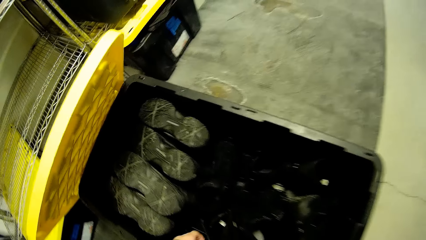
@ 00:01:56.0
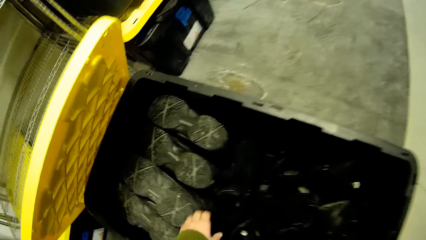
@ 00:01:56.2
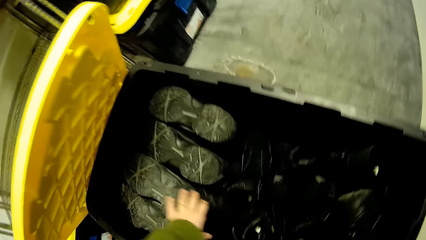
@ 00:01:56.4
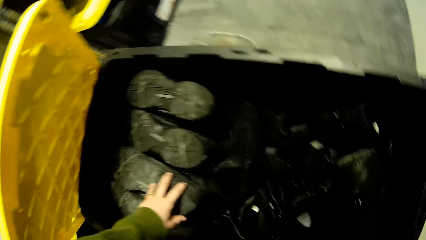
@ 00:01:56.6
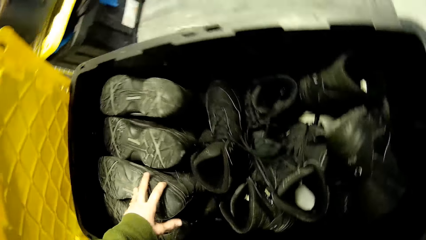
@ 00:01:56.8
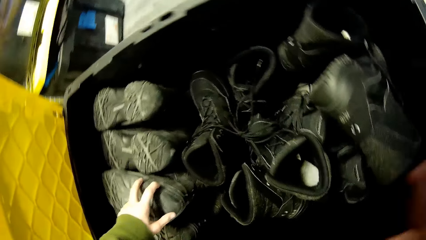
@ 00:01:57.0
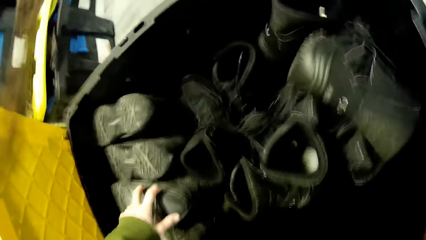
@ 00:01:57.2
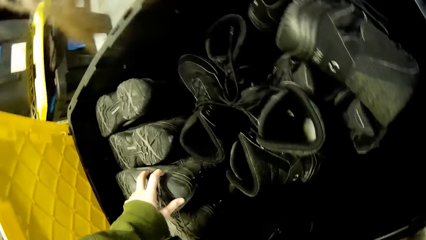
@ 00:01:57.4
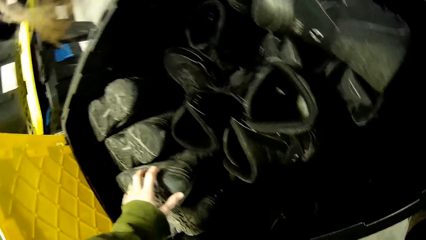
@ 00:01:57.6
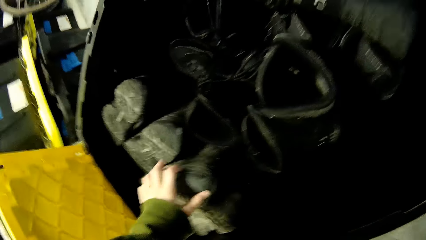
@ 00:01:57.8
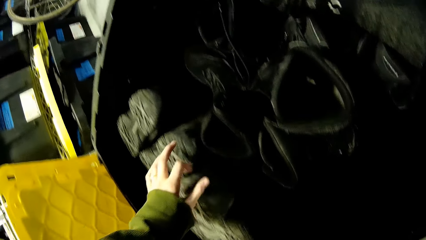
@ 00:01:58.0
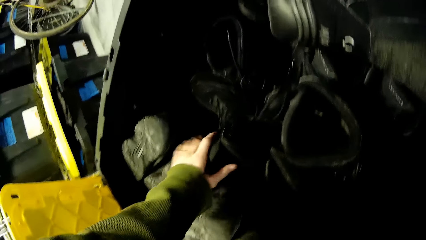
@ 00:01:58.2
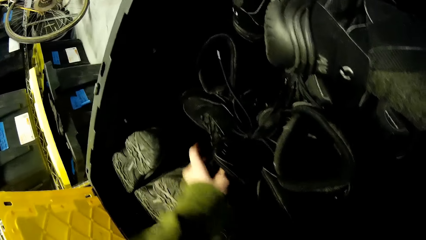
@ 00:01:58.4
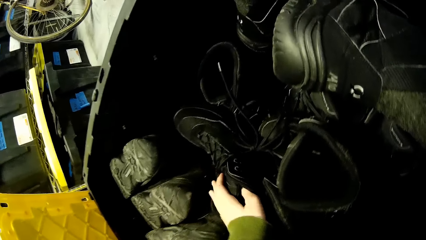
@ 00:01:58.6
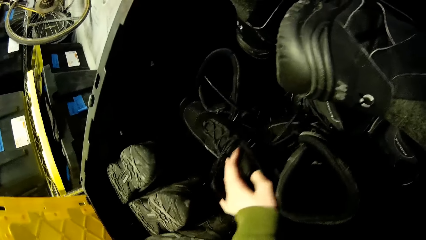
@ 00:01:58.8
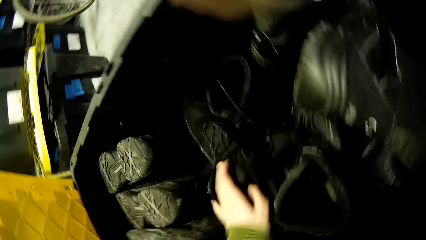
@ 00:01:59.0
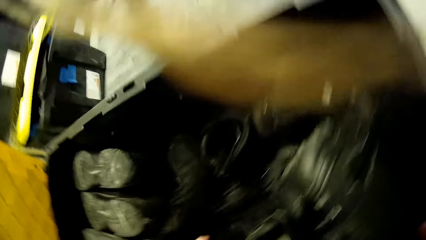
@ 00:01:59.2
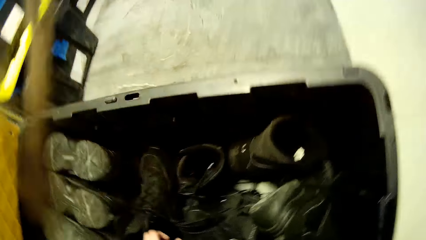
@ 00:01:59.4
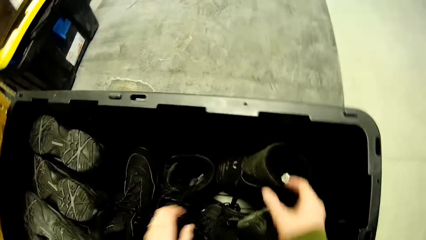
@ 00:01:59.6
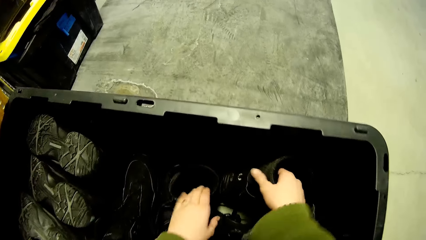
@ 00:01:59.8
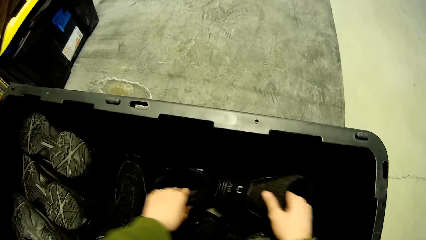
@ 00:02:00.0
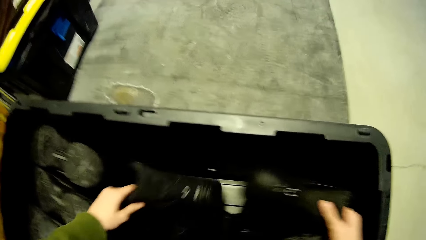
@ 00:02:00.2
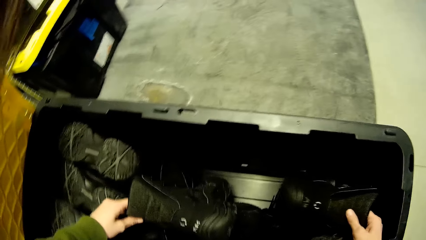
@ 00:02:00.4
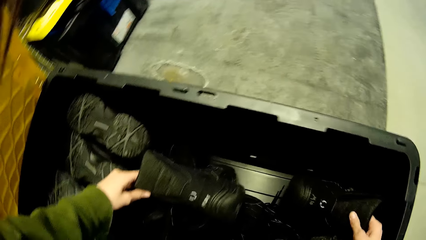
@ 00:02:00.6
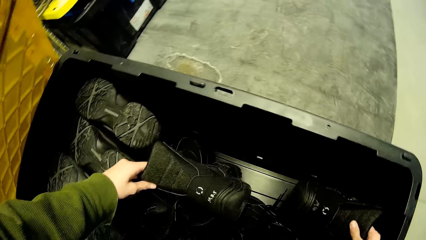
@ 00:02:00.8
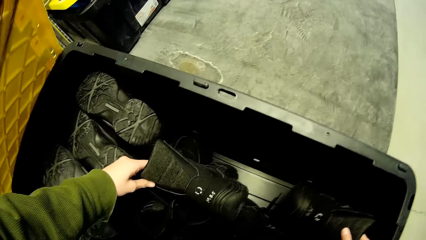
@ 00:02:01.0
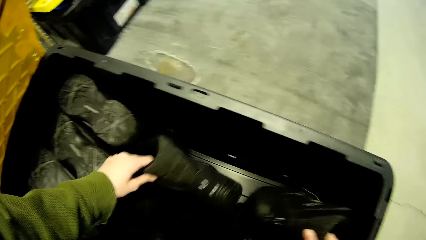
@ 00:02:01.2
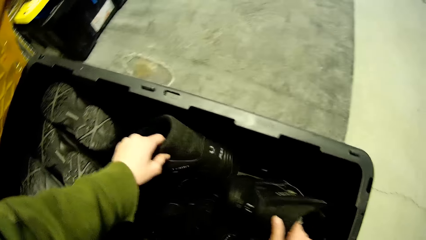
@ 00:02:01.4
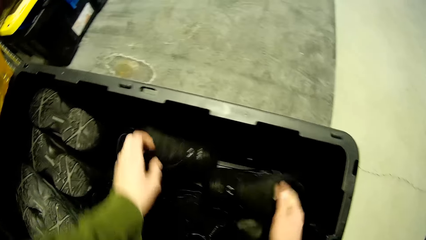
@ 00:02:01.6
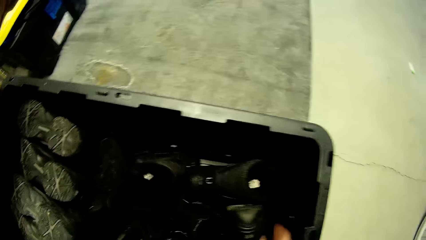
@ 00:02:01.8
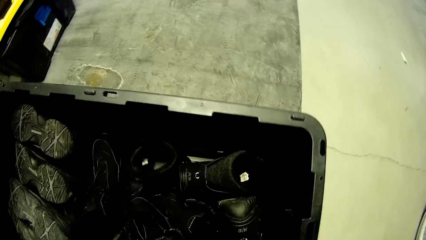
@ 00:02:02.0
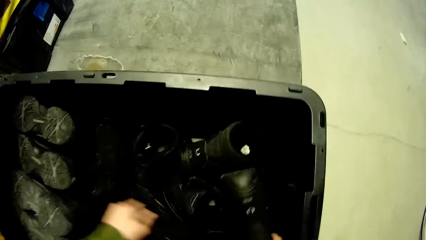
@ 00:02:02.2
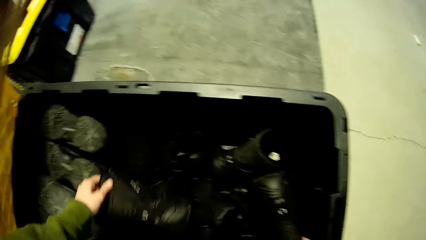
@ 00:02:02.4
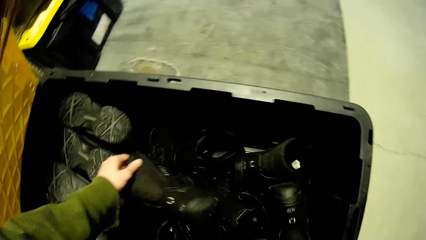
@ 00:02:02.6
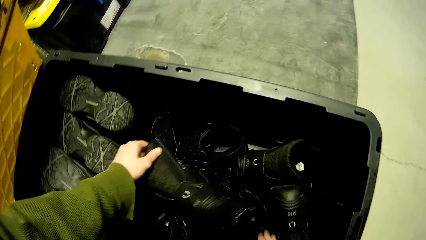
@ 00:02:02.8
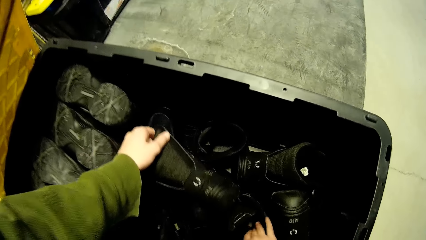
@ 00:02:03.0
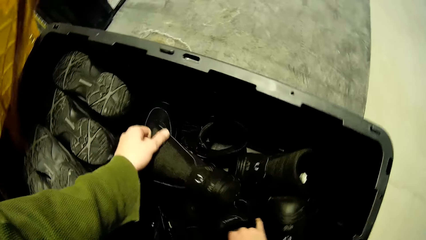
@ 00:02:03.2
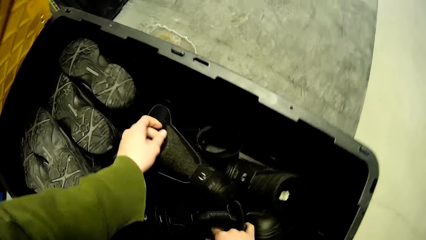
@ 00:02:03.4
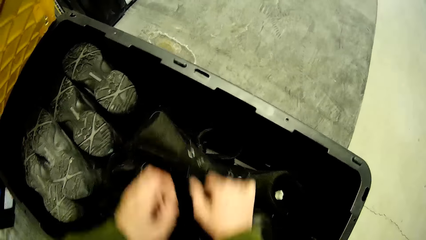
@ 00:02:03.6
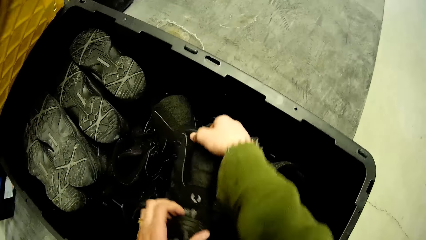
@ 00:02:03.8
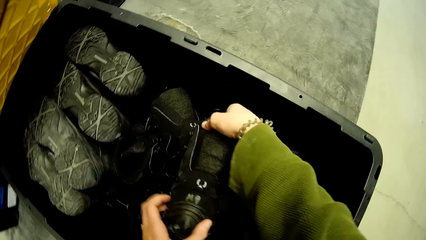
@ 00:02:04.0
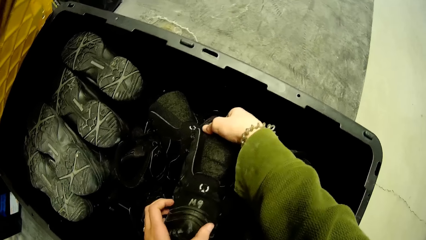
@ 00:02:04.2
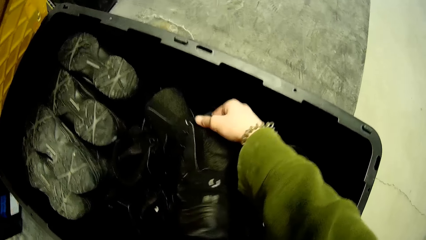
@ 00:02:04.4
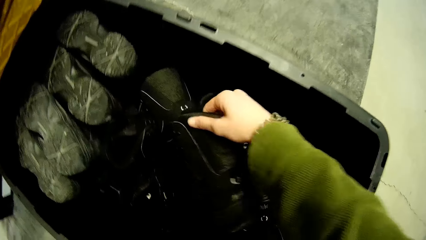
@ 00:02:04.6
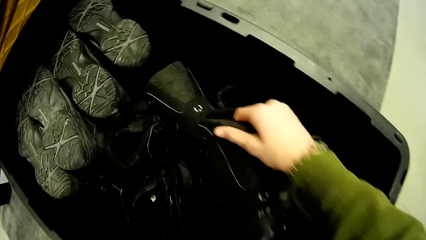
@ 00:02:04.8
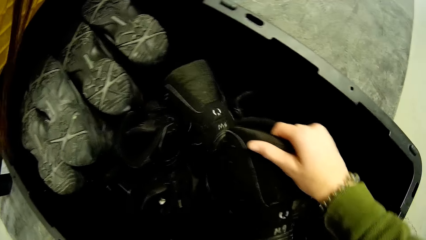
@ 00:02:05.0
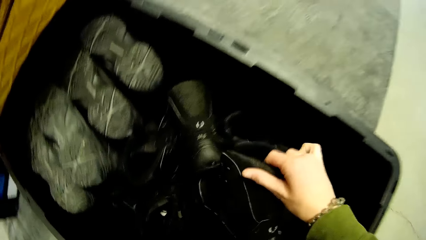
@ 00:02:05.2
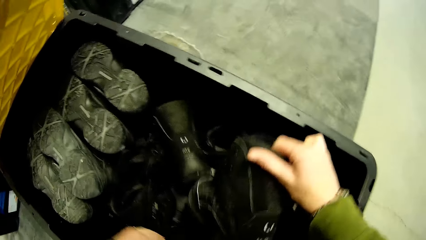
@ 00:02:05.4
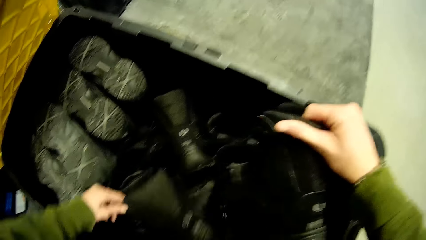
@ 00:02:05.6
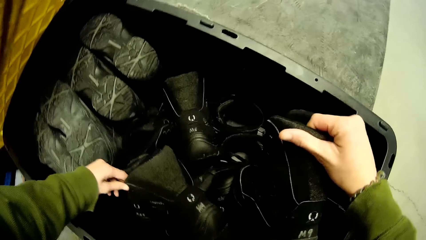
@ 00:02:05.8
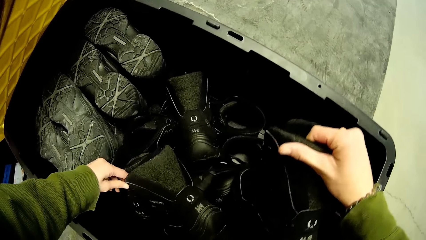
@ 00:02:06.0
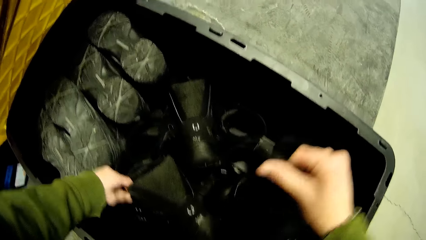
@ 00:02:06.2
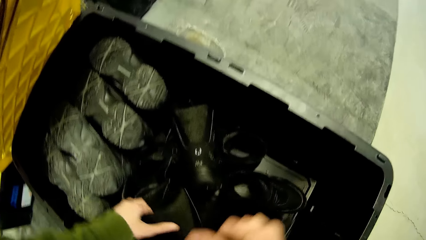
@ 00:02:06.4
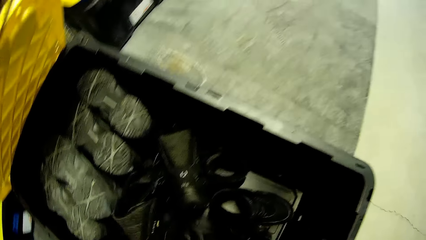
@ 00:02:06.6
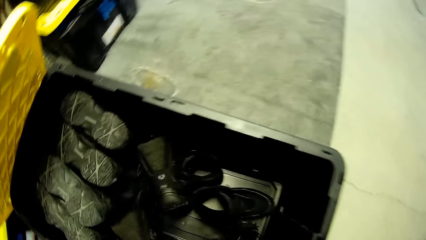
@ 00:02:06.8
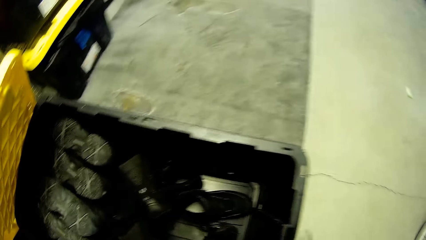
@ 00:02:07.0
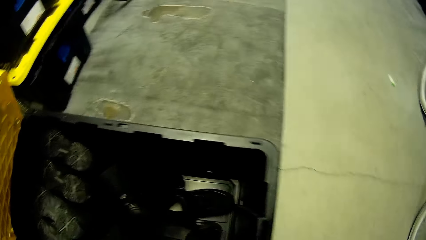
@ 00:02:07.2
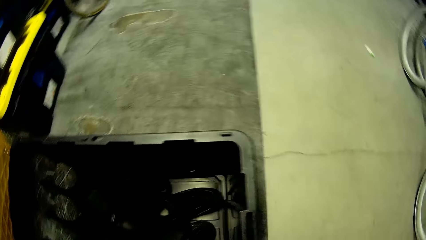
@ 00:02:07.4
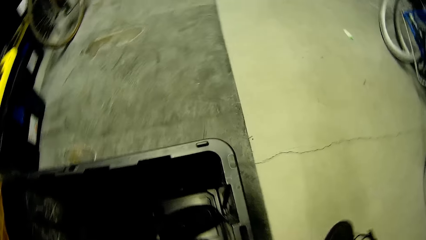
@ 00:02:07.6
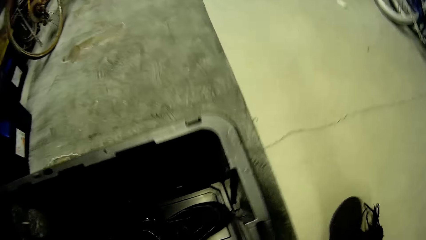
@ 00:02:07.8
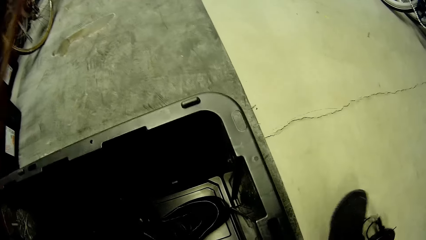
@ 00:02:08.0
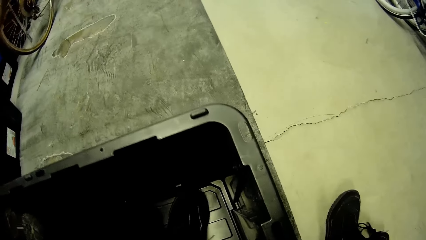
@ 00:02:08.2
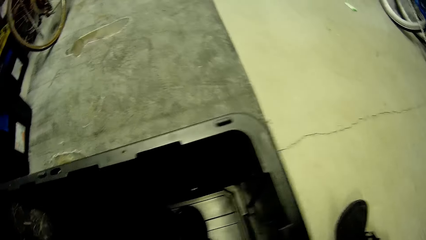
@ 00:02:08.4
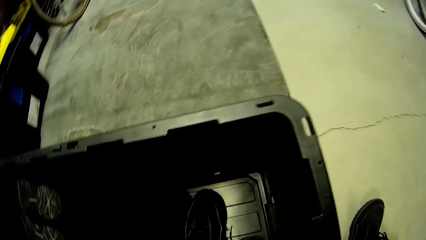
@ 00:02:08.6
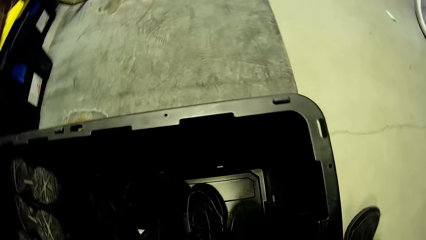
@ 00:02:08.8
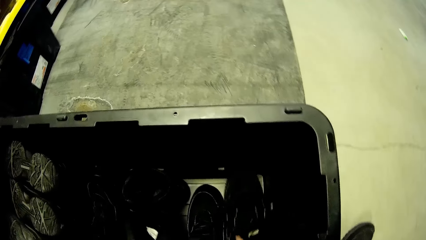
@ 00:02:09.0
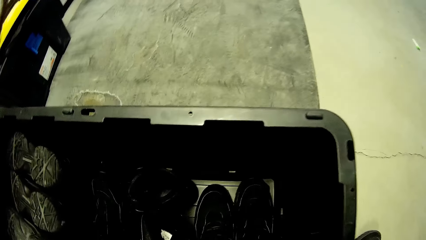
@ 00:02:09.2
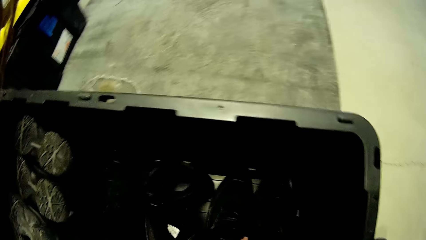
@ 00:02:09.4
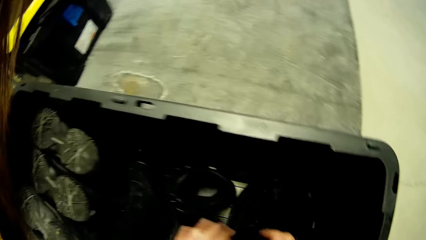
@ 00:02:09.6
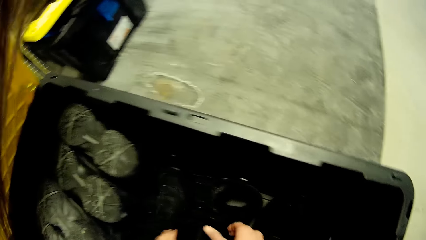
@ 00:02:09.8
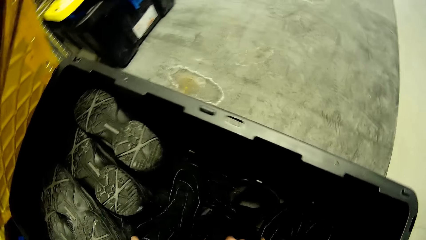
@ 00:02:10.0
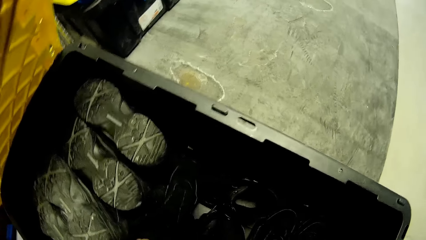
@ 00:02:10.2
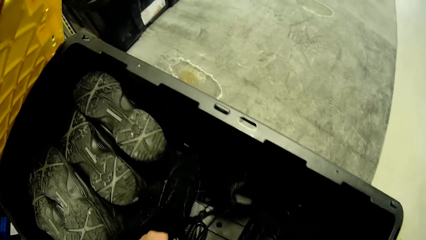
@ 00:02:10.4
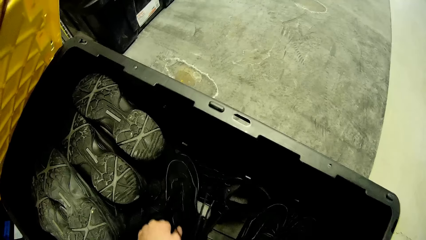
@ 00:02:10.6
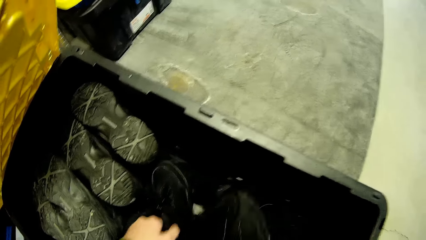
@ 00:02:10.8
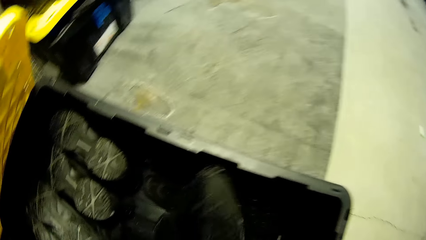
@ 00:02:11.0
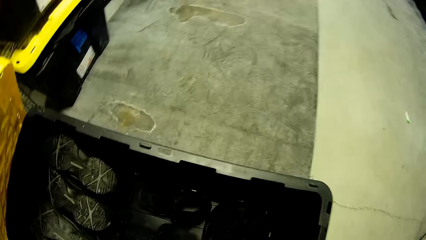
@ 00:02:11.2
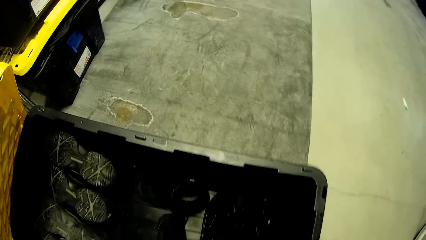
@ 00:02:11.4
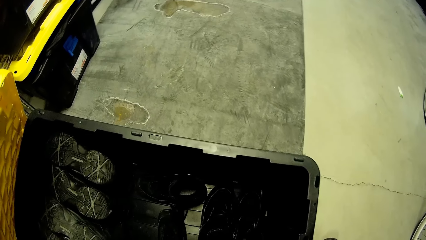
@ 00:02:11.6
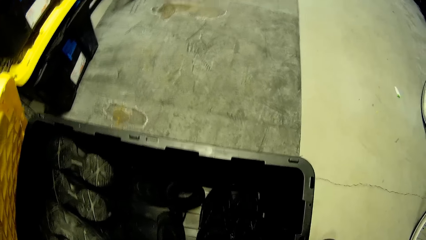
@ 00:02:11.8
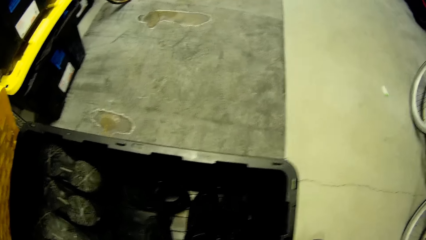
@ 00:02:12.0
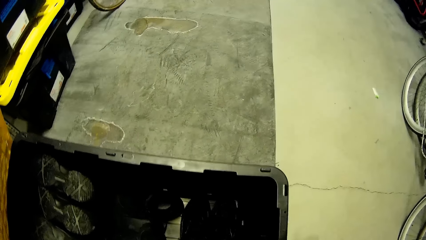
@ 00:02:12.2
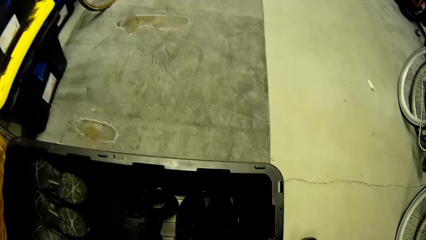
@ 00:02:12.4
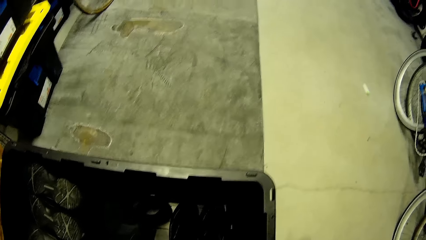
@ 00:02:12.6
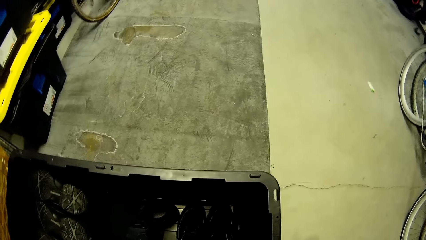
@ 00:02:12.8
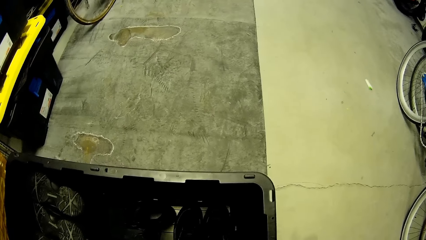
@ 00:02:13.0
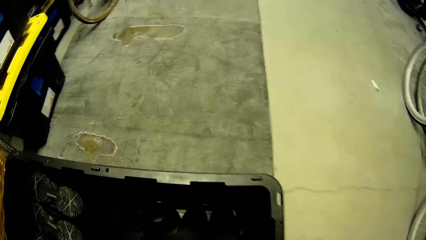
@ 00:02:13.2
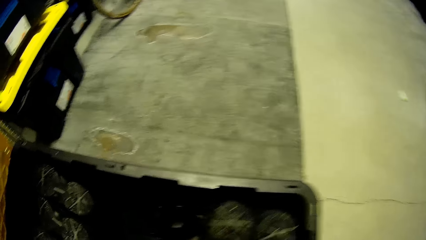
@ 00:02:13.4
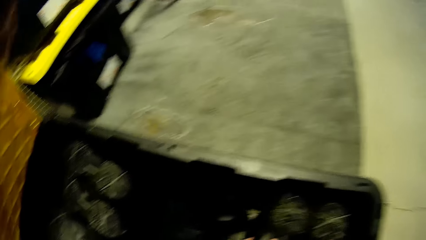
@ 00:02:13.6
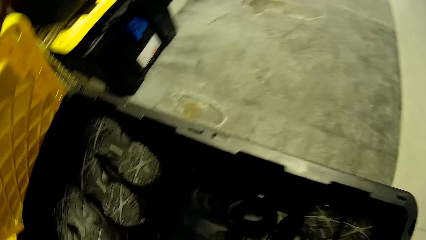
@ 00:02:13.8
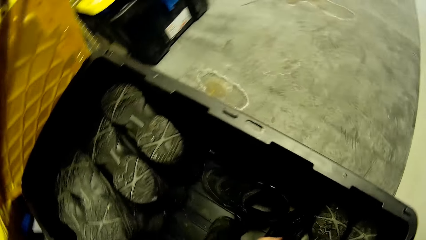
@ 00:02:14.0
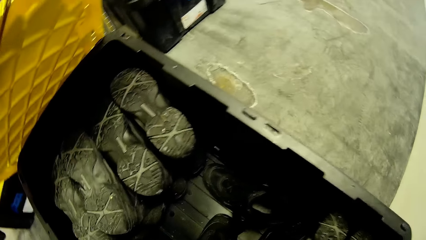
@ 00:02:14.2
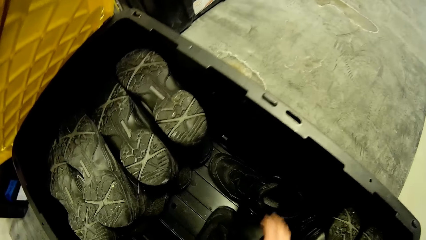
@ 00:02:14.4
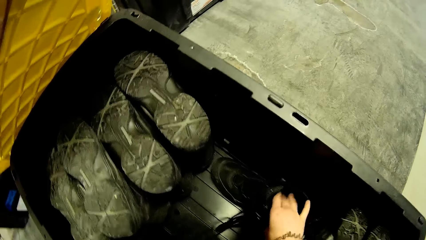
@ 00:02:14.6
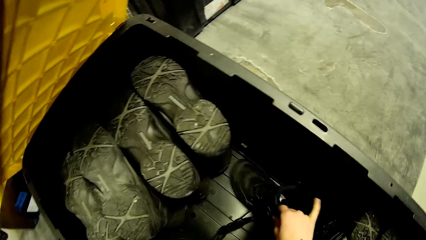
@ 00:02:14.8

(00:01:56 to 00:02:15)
The camera wearer chooses a shoe. They pick a pair of shoes from the plastic box. They pick the shoe, put the shoe on the ground, and arrange the shoe.
